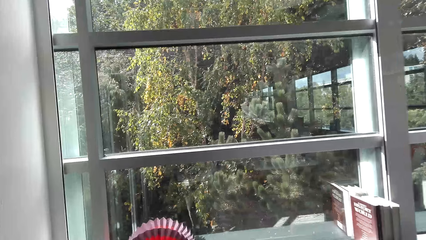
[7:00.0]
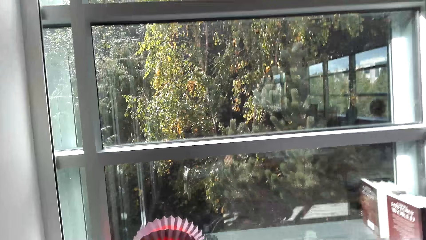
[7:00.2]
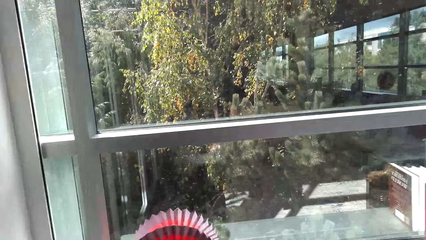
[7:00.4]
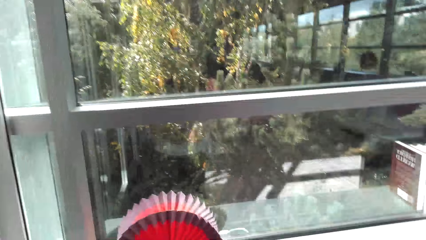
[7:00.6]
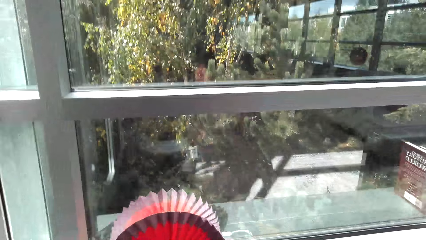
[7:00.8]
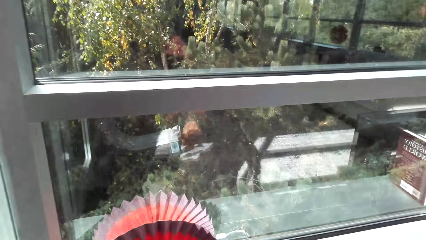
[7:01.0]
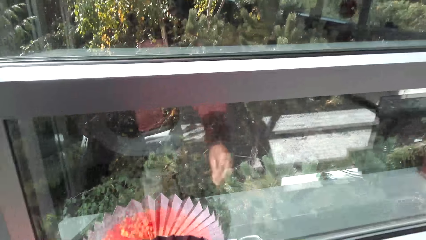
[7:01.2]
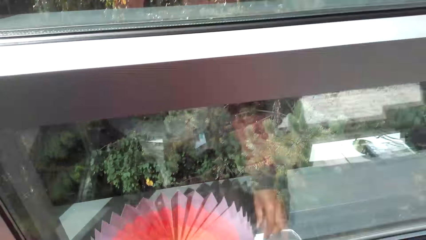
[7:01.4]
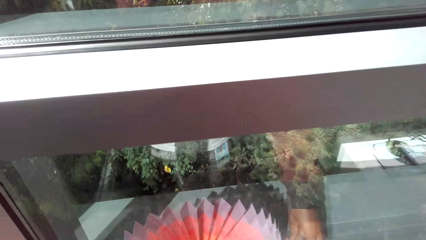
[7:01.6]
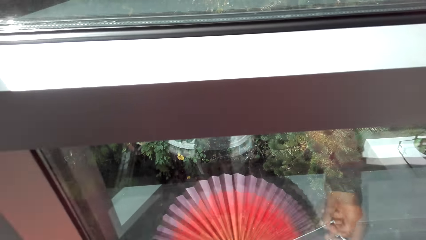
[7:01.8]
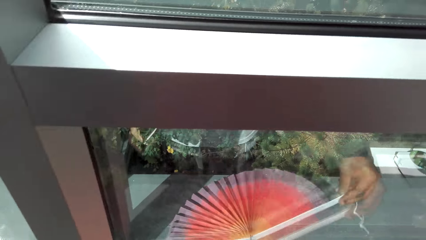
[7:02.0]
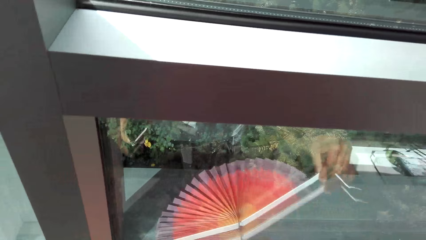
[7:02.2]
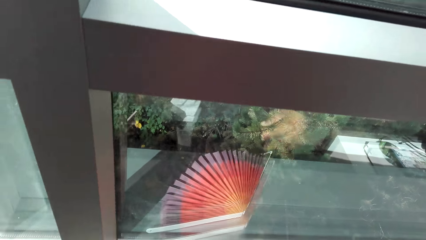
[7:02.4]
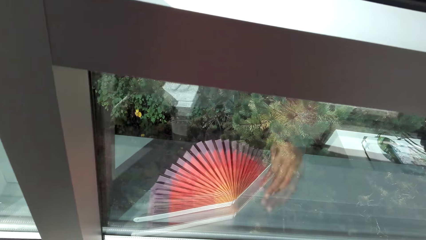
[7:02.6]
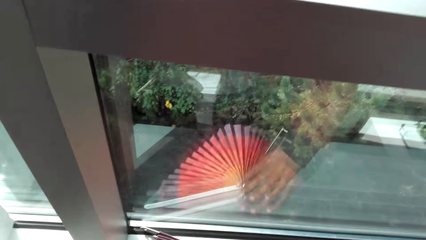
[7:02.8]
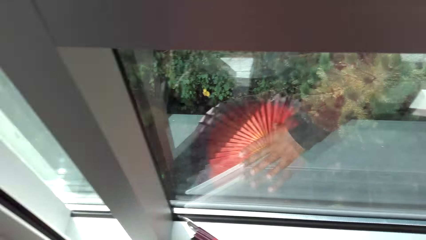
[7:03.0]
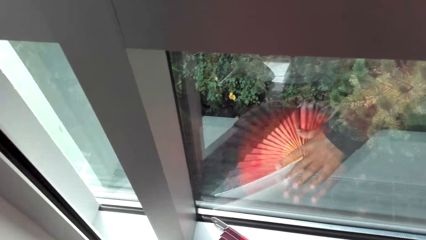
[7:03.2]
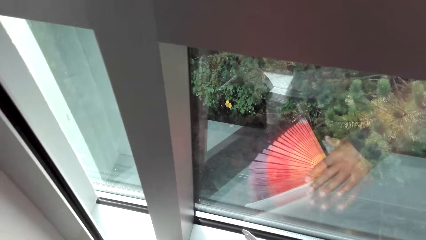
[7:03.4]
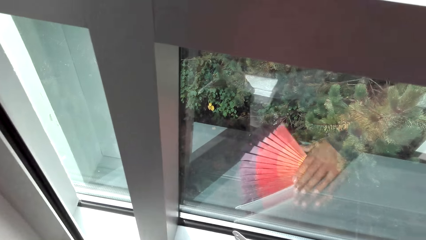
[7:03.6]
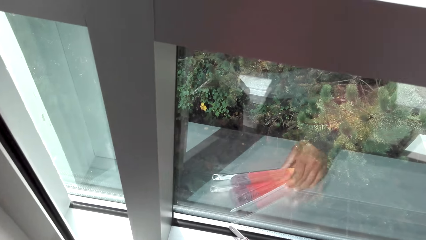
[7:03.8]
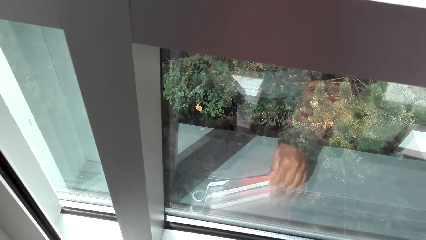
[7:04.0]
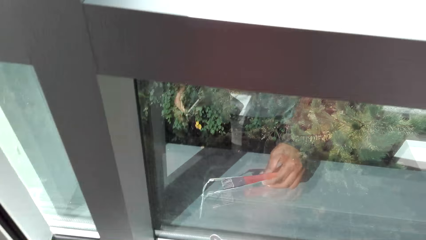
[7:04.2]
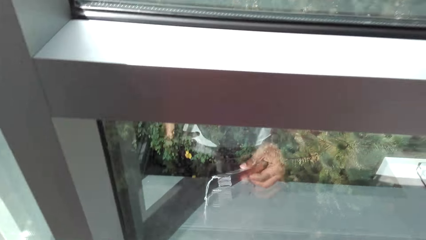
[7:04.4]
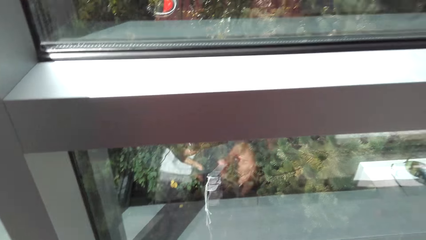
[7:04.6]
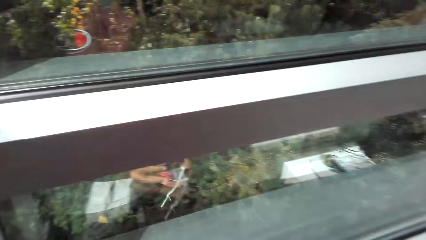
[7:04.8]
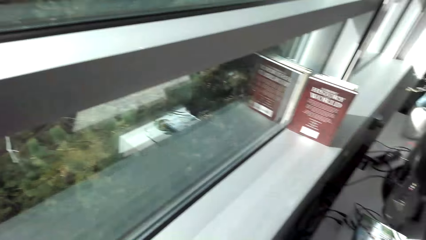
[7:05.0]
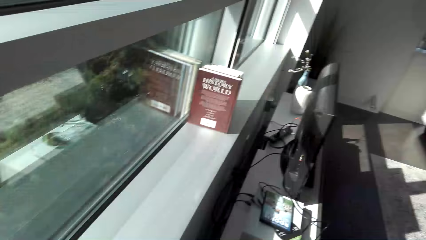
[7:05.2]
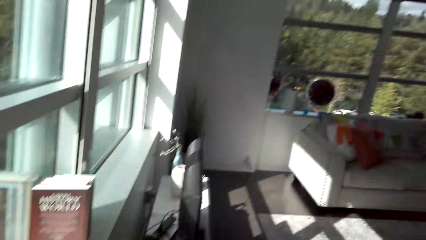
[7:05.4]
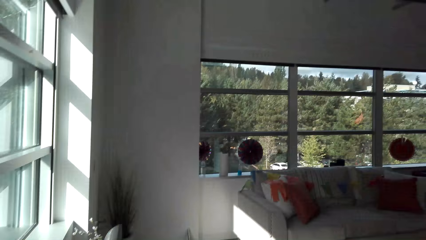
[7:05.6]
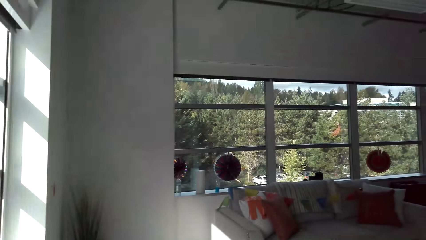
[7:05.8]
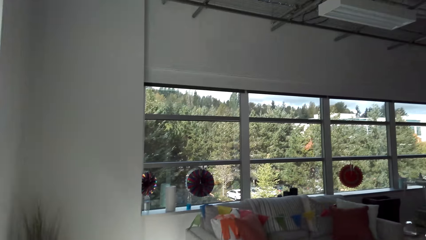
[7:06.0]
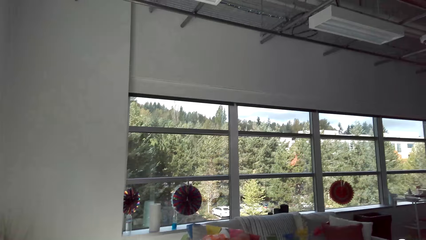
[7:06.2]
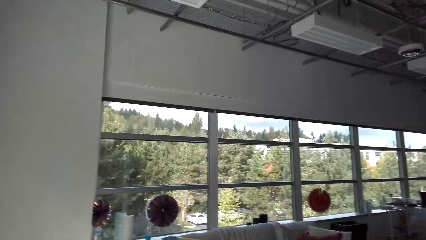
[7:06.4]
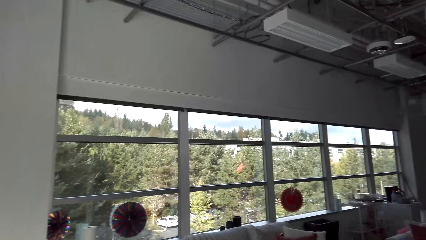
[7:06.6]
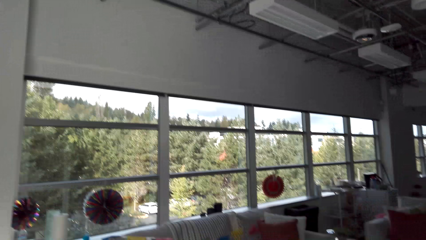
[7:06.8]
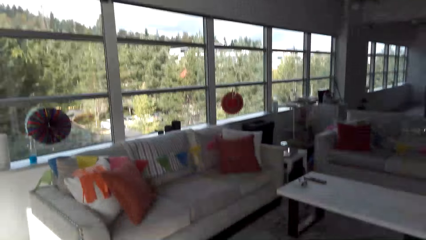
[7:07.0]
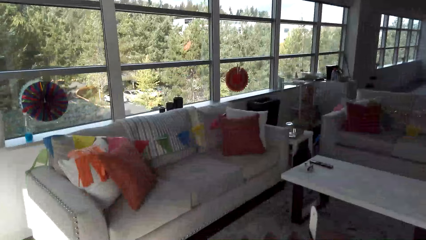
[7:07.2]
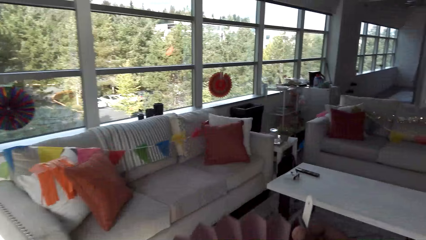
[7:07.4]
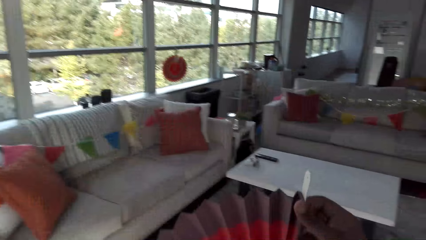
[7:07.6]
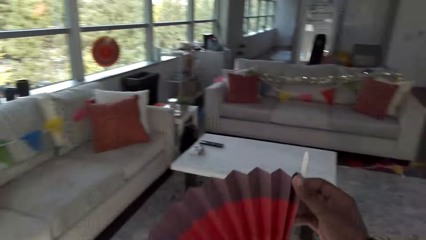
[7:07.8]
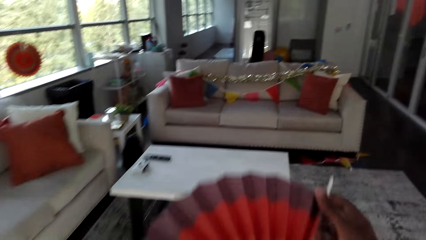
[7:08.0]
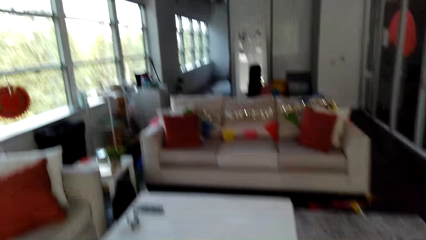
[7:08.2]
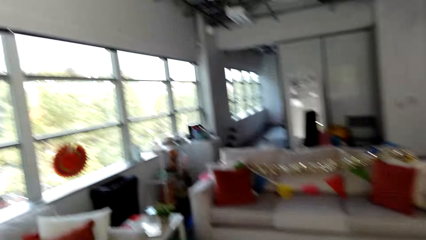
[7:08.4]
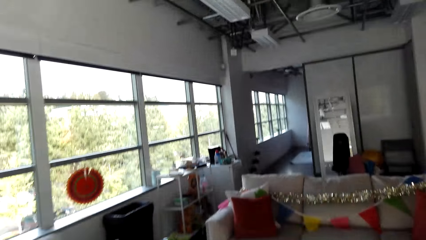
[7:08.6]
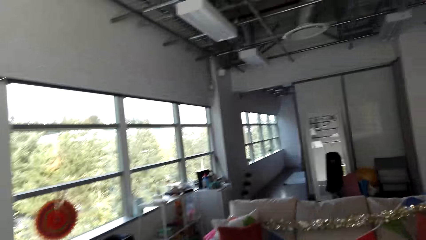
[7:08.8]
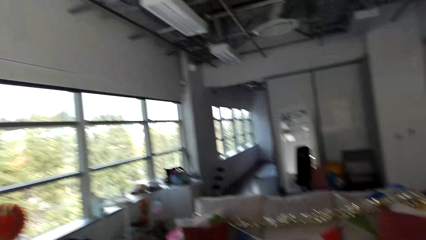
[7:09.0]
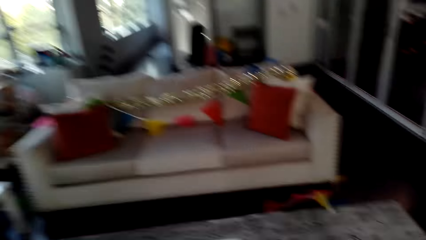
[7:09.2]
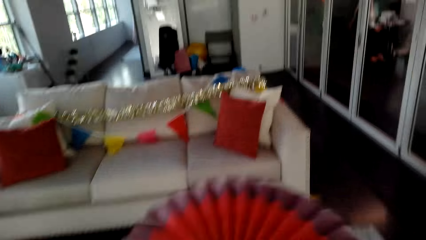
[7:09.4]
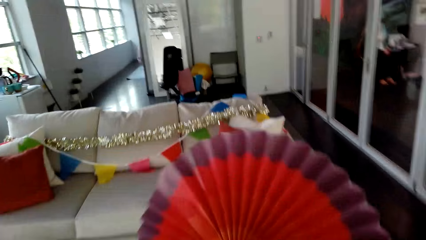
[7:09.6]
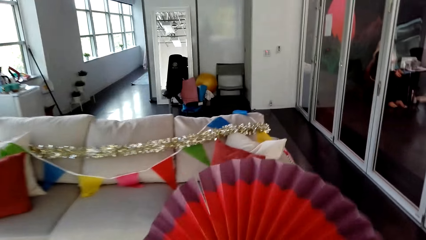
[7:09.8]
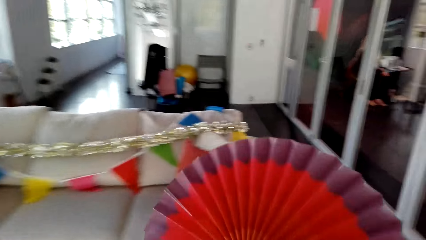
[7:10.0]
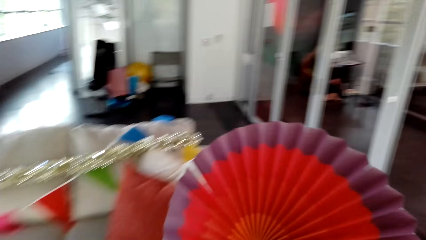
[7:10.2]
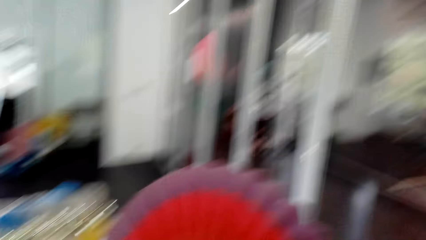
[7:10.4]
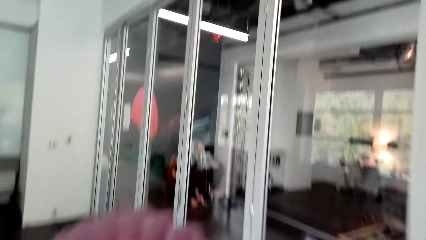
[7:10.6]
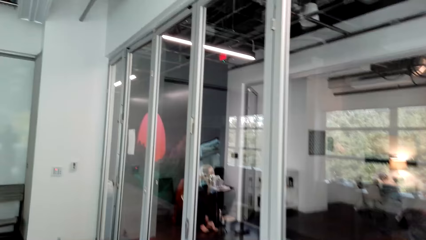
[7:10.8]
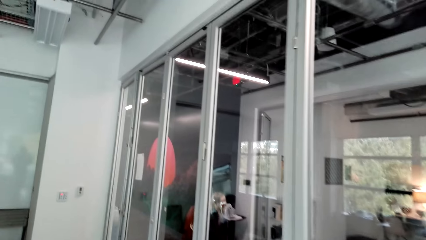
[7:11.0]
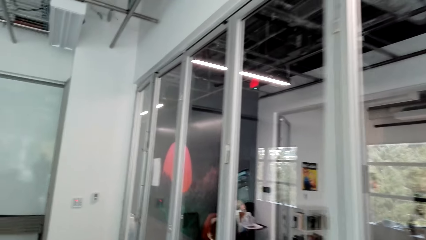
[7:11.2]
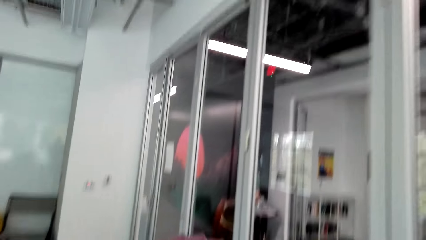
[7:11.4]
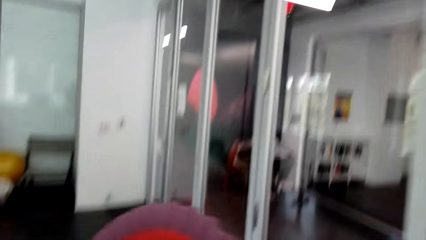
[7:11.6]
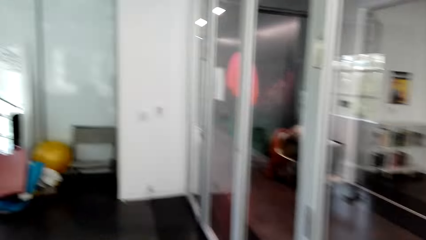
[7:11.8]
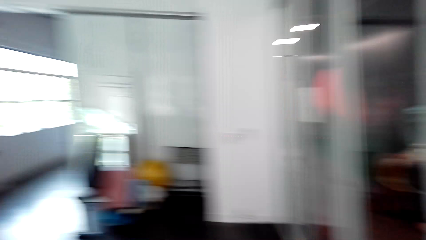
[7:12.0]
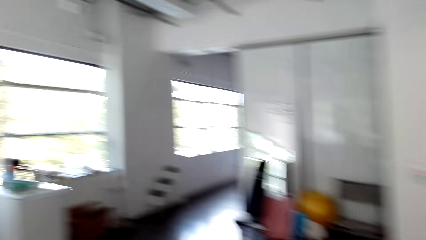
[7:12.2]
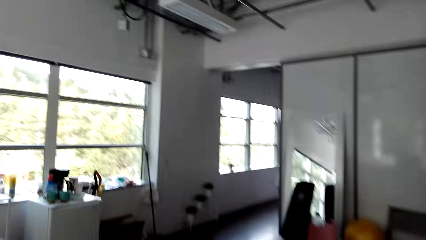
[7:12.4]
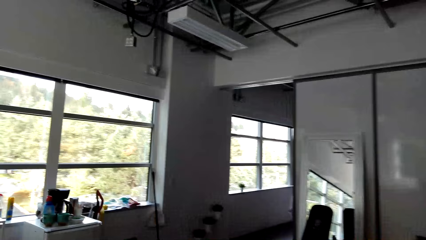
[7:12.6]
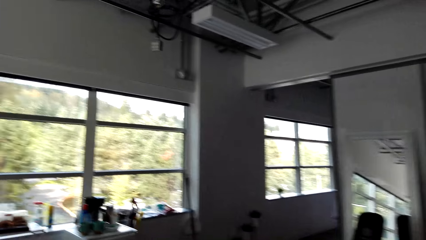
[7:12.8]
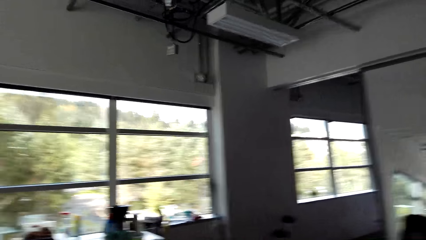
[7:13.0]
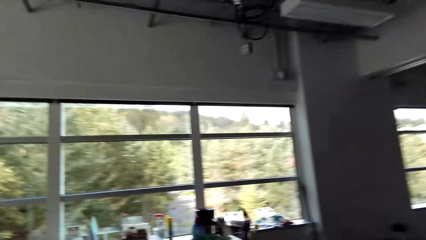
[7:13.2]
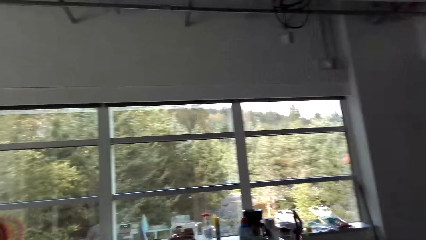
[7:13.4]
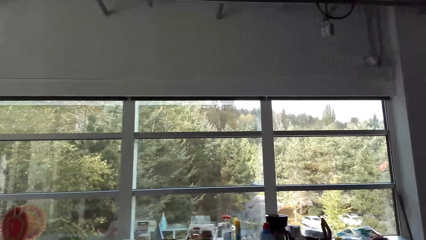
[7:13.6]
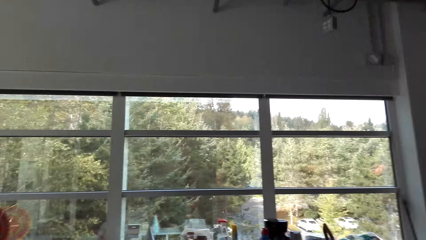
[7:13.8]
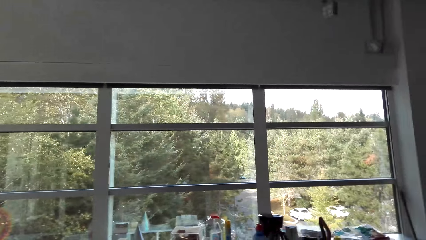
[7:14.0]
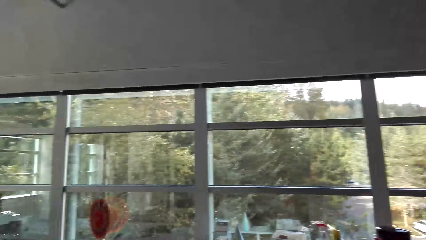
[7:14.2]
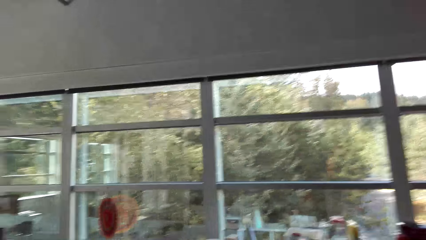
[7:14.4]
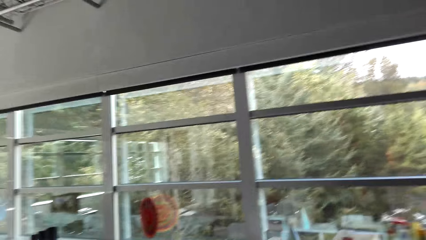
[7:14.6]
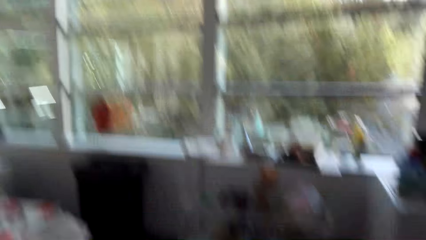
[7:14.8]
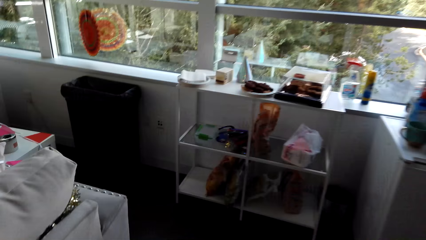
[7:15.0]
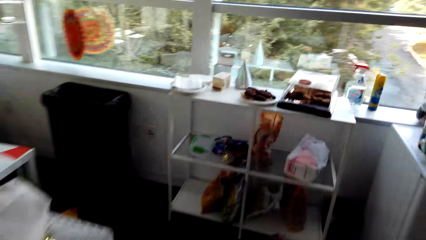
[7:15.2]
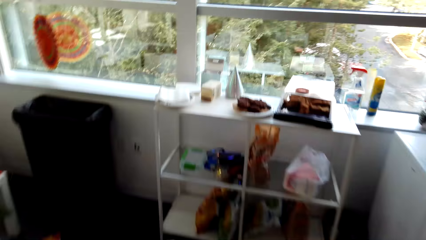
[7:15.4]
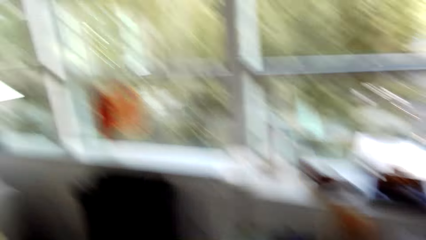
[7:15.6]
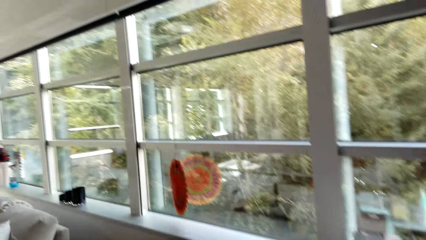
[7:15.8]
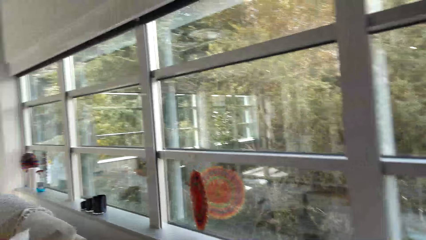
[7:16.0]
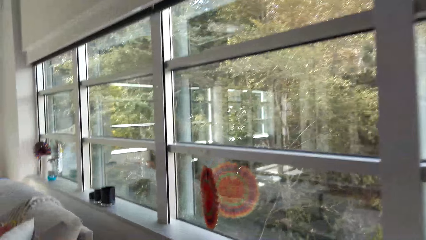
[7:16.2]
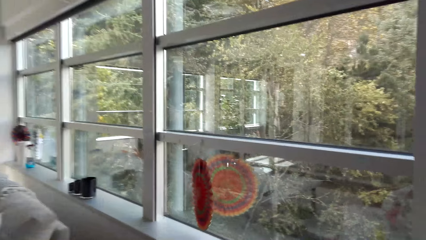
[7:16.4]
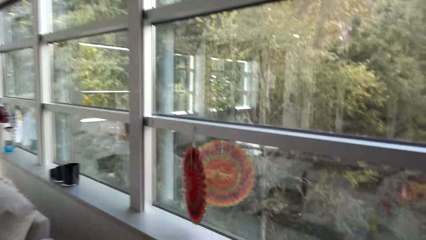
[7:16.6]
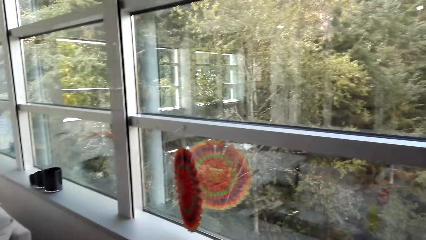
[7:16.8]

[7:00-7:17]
The camera wearer looks around. They pick up a flower décor on the window shelf. They fold the flower décor on the window shelf. They walk in a room. They look at the flower décor. They straighten the flower. They walk in the room. They look at the flower décor. A woman sits on a chair. The camera wearer straightens the flower. They walk in the room.
